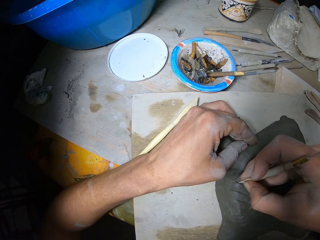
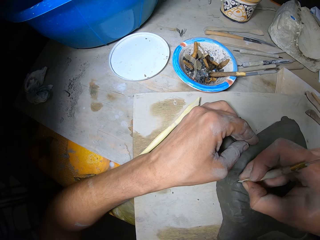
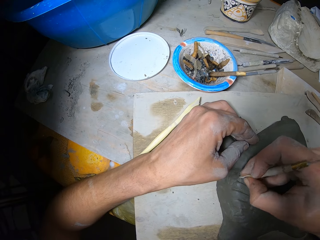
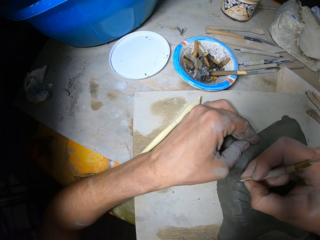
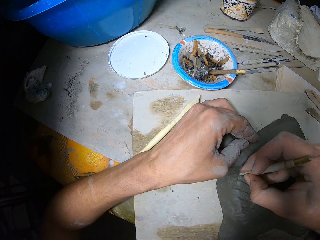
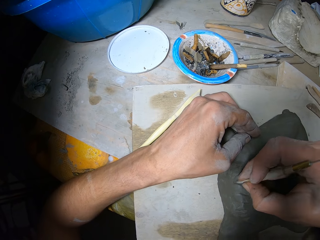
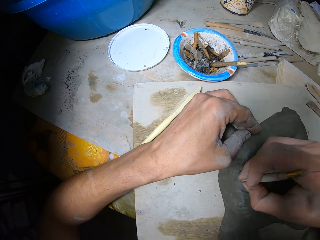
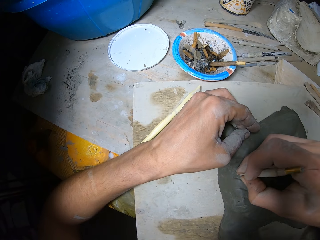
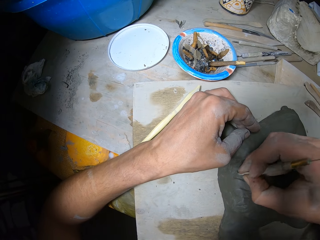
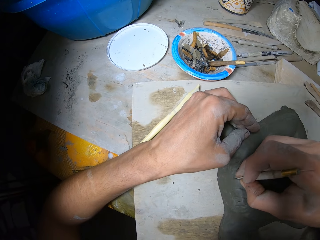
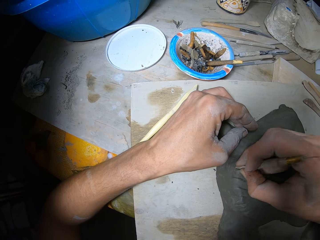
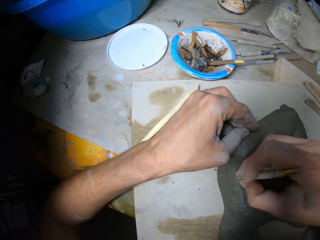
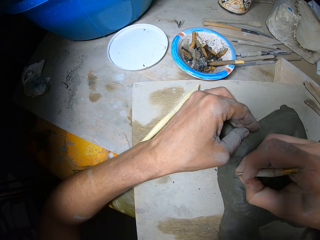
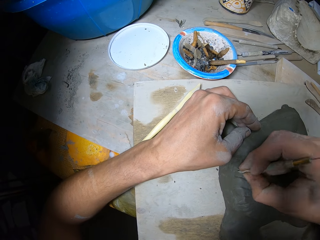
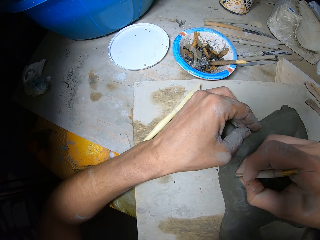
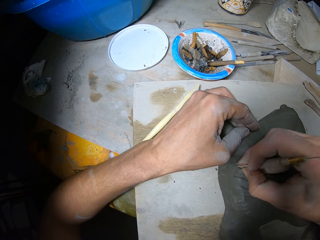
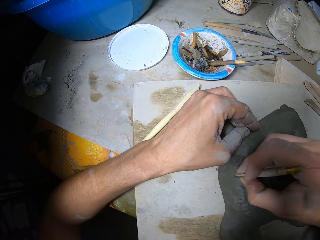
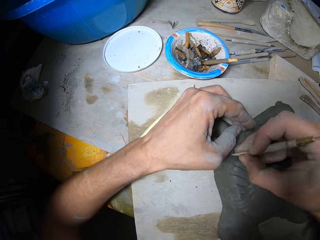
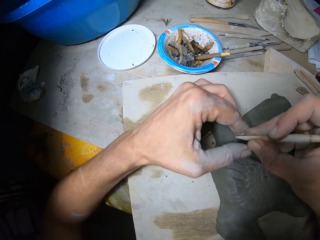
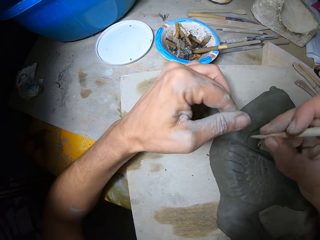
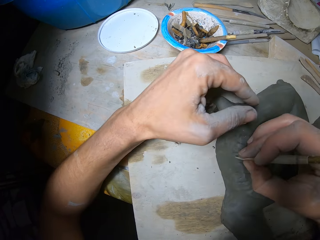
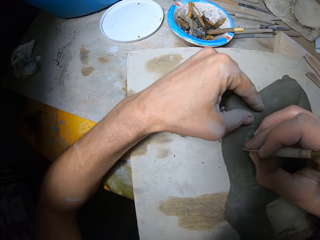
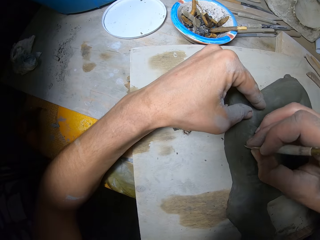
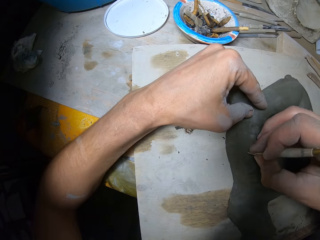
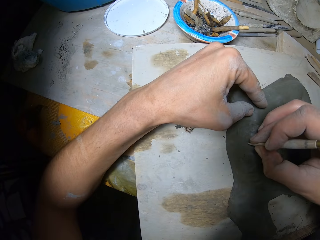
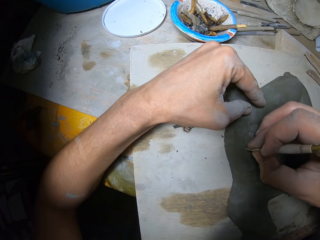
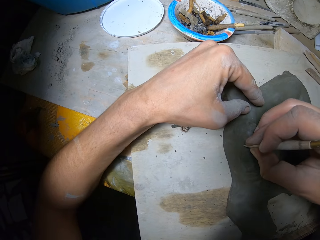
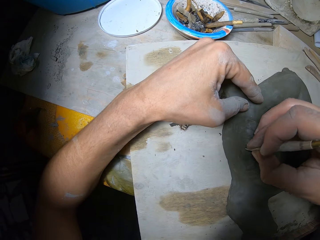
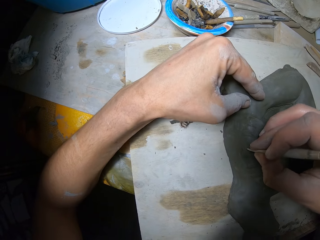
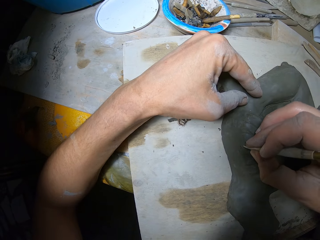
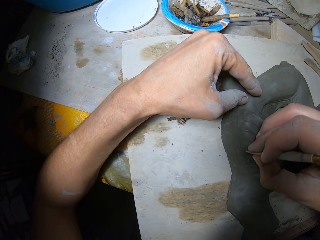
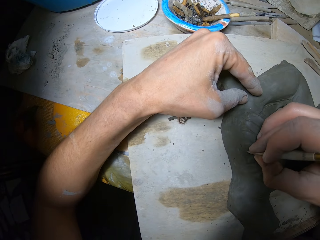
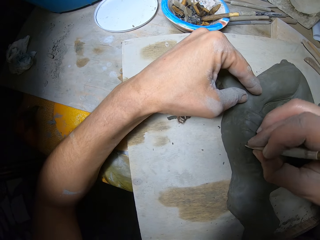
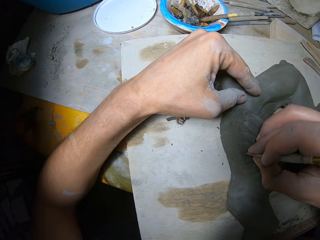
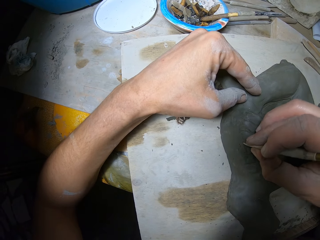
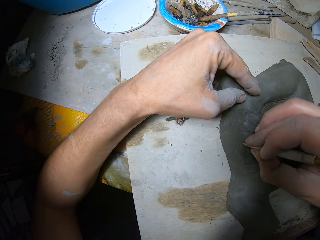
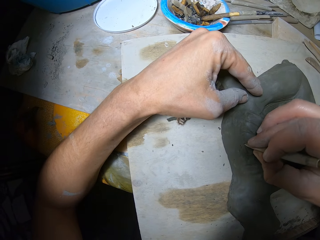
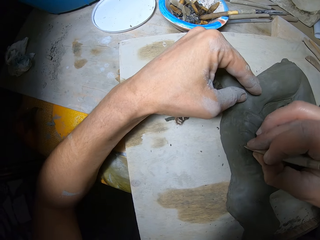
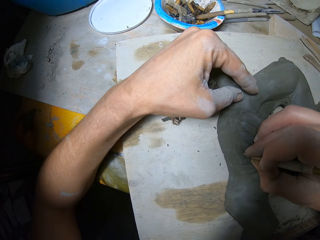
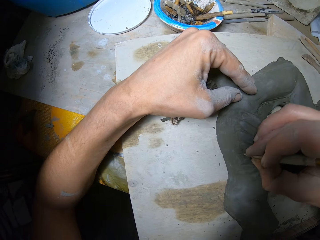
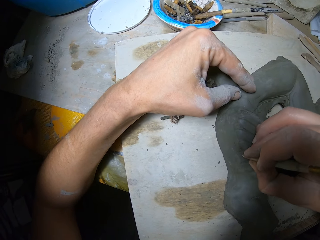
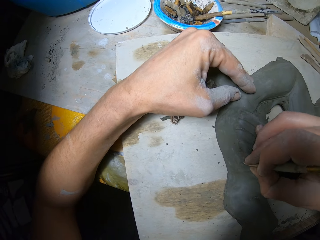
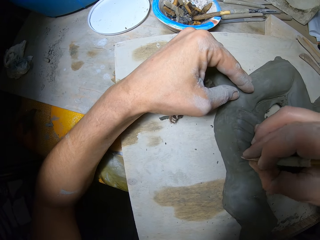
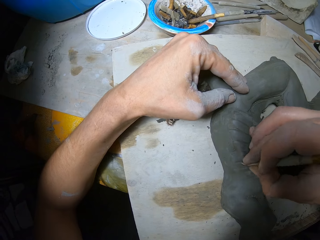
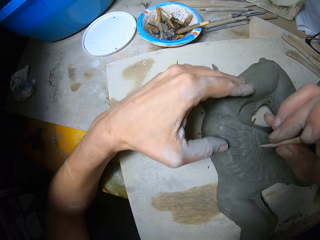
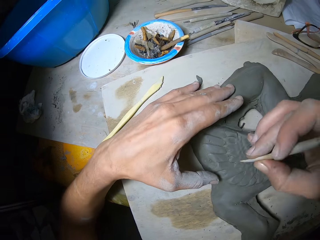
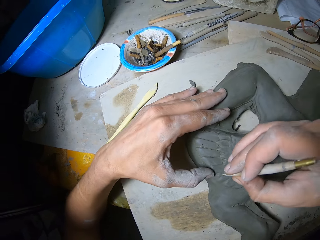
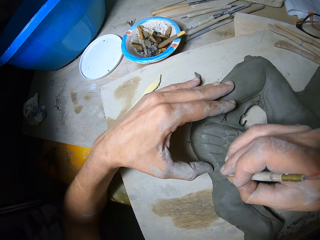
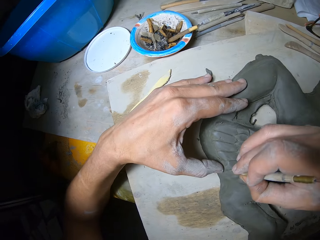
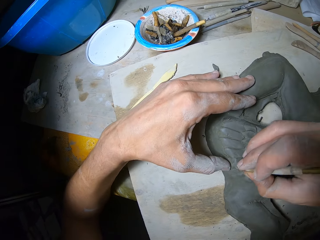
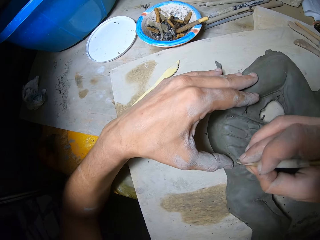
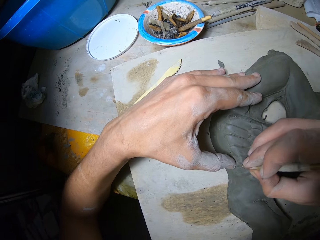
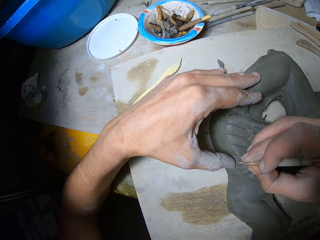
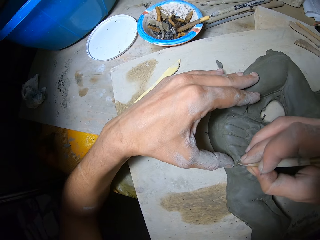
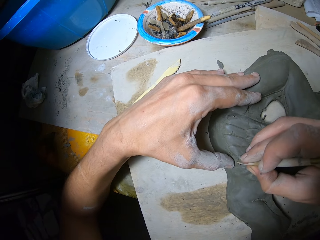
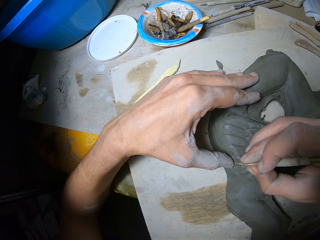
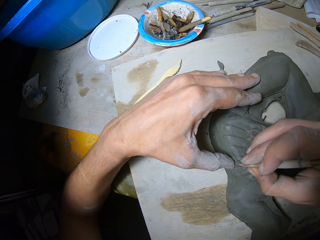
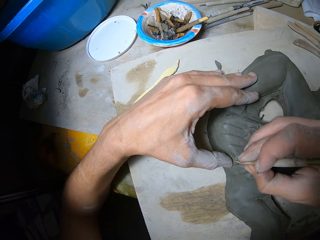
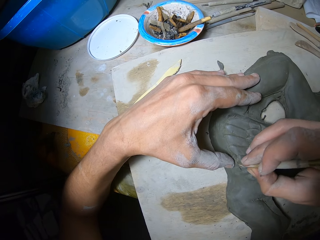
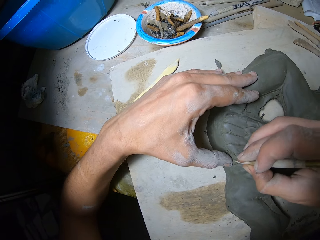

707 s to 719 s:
The camera wearer wipes out mold plasters on the engraving tool in his right hand with his left hand. He carves out the forms of a relief sculpture with the engraving tool in his right hand. He looks around the statue.

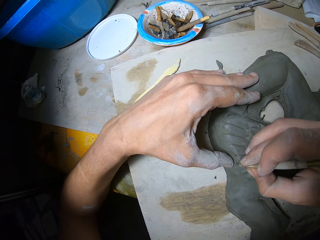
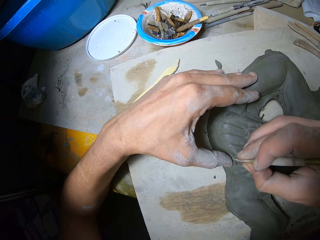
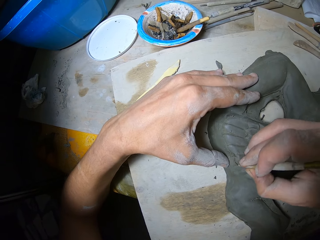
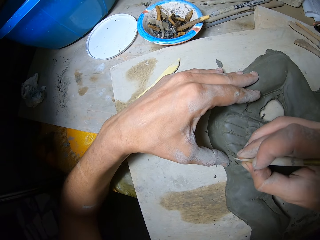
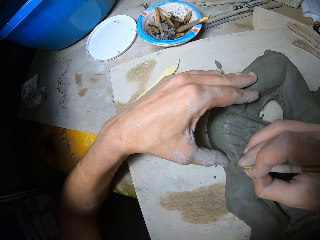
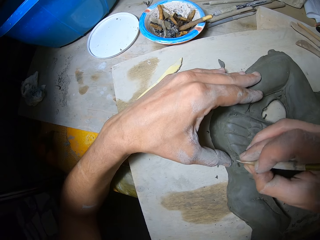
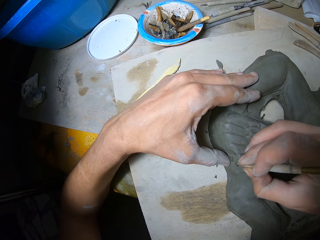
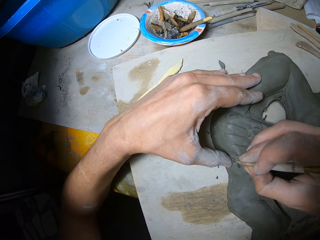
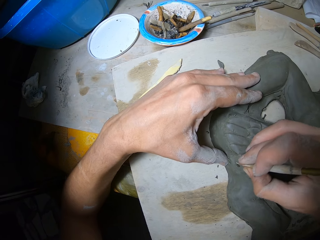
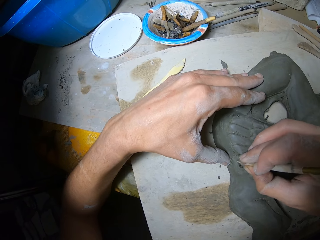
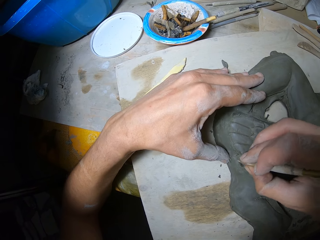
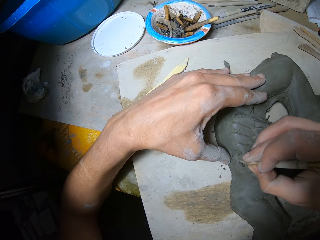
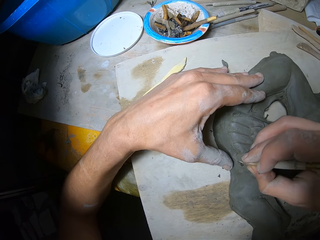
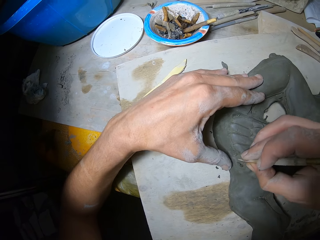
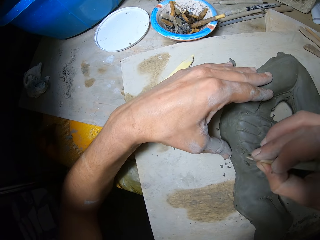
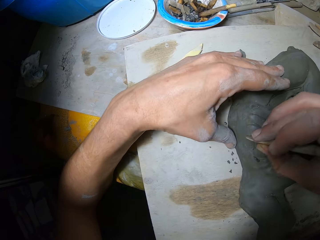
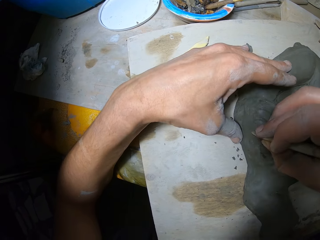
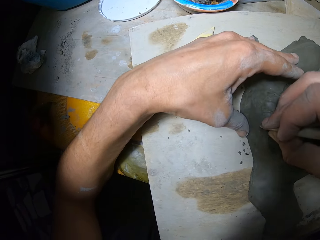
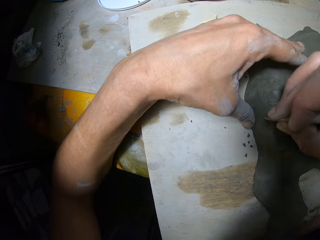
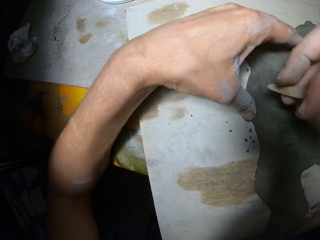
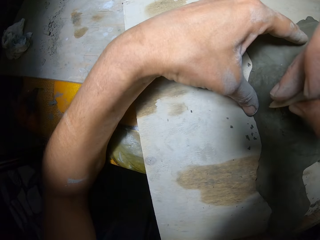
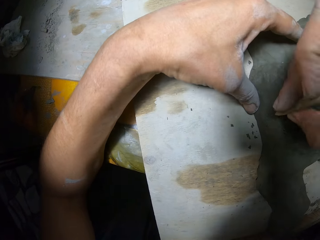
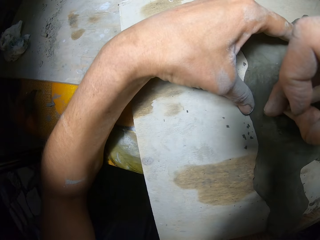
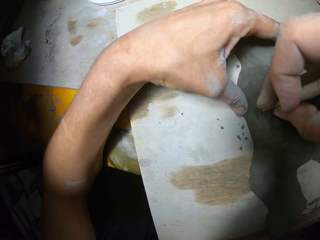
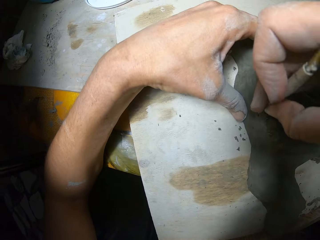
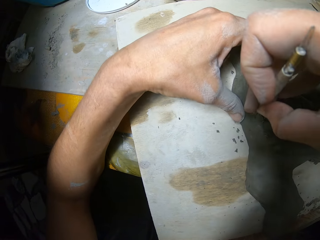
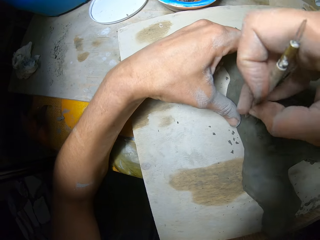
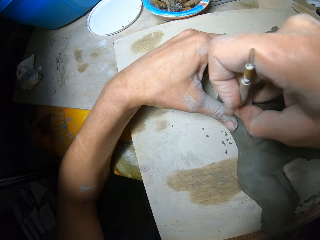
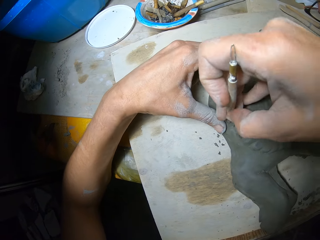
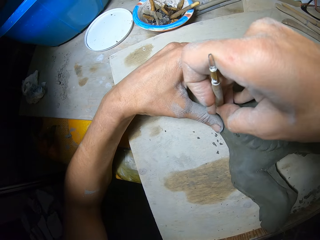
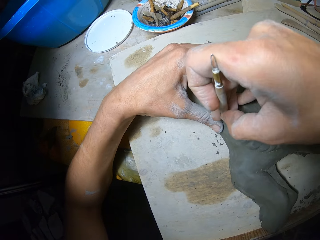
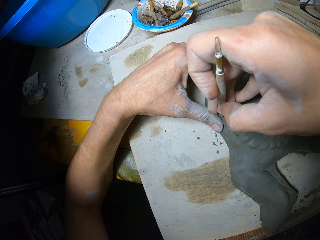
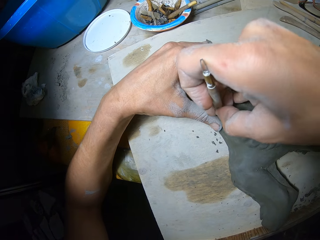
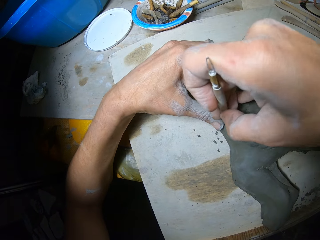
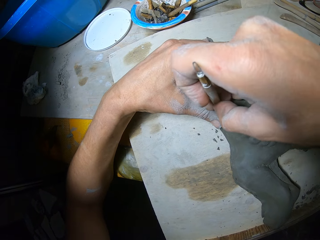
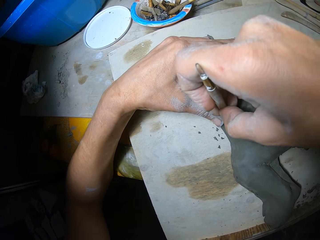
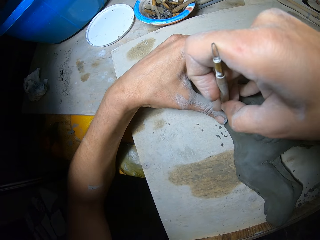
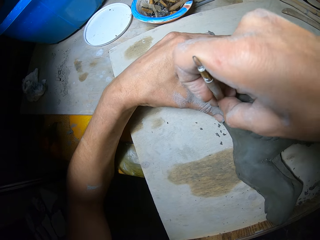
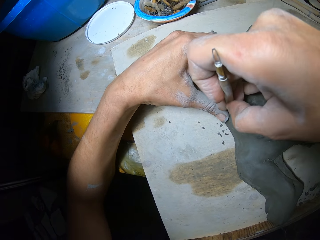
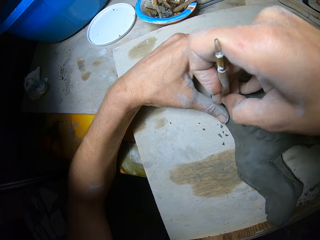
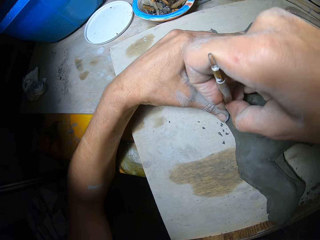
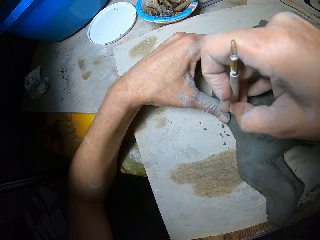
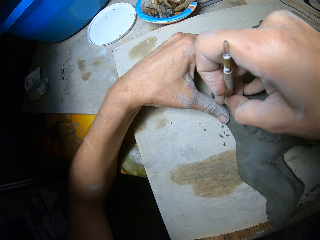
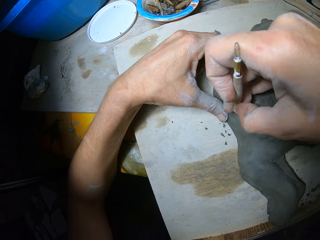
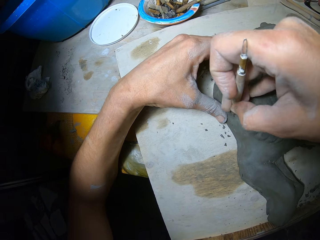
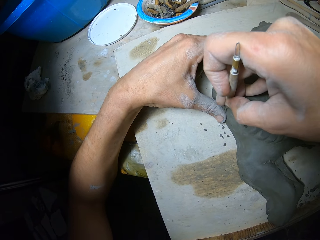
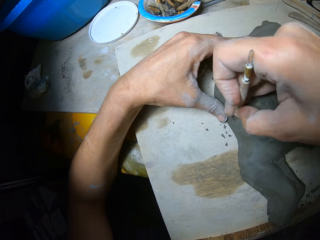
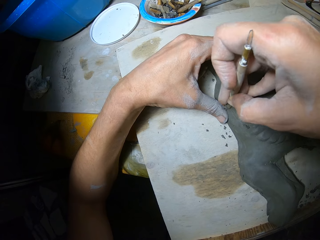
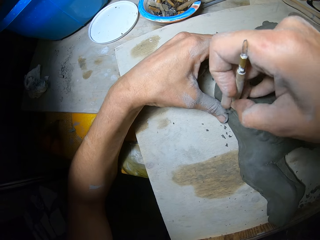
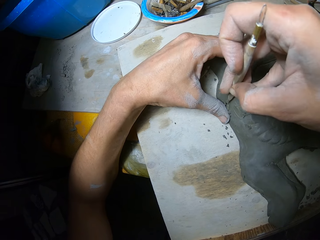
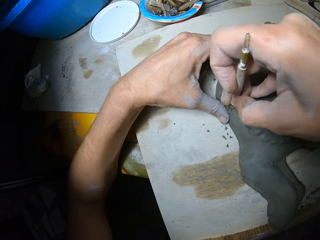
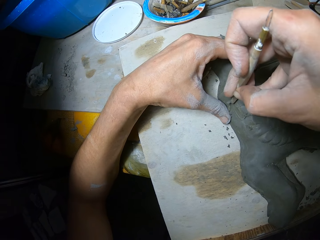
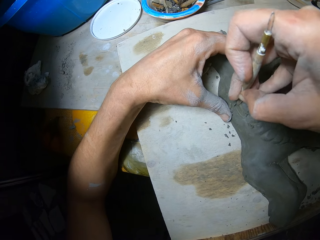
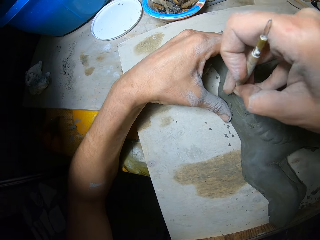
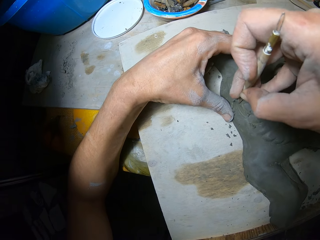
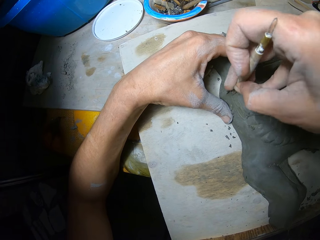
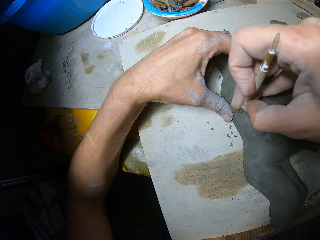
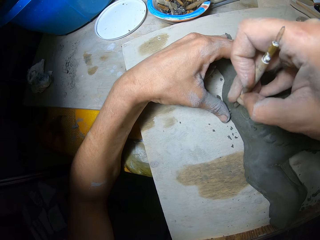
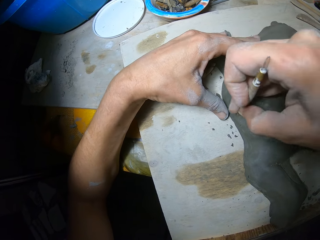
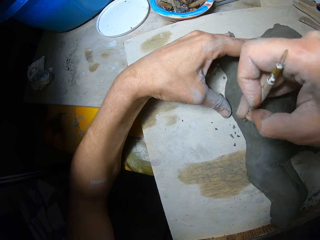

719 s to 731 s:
The camera wearer is making the statue.
